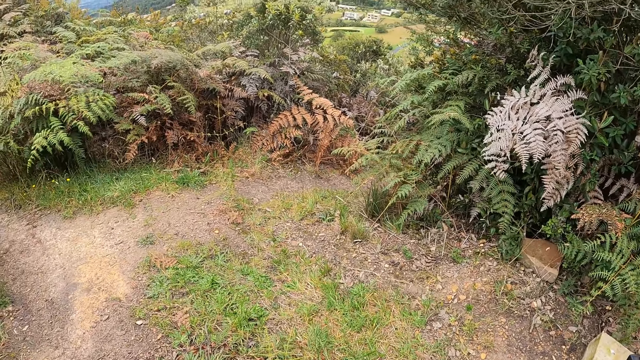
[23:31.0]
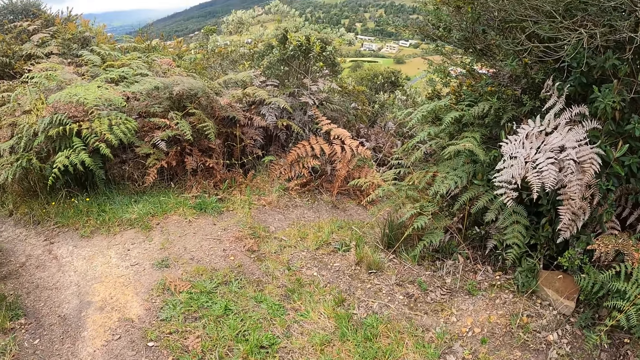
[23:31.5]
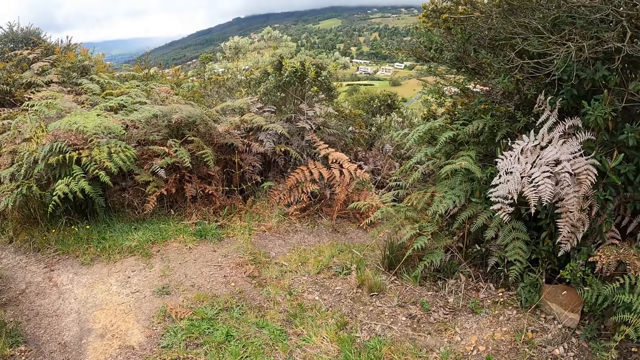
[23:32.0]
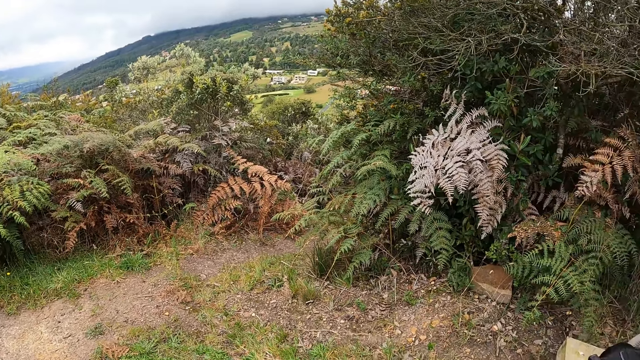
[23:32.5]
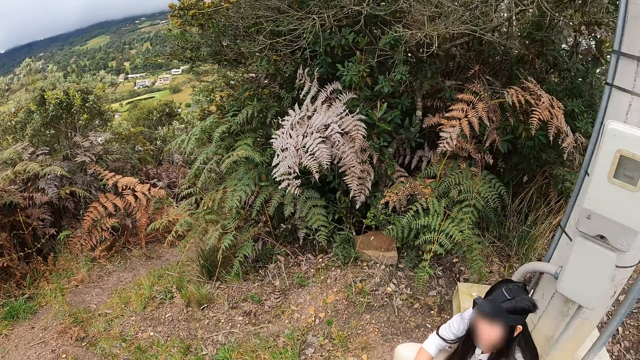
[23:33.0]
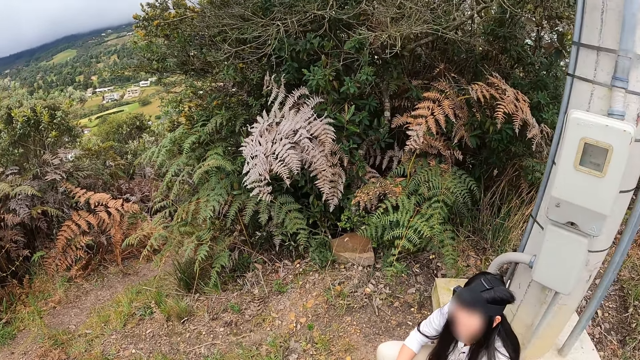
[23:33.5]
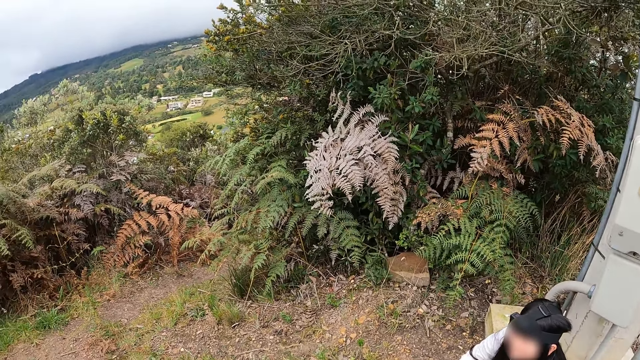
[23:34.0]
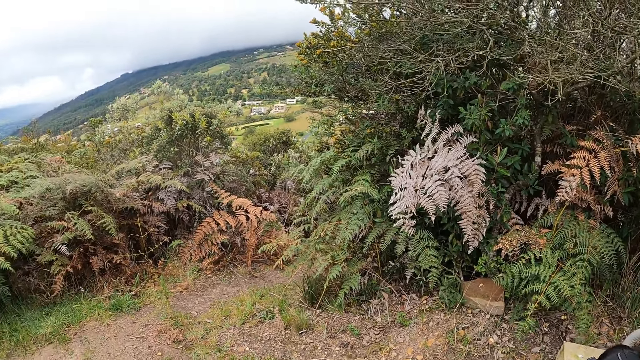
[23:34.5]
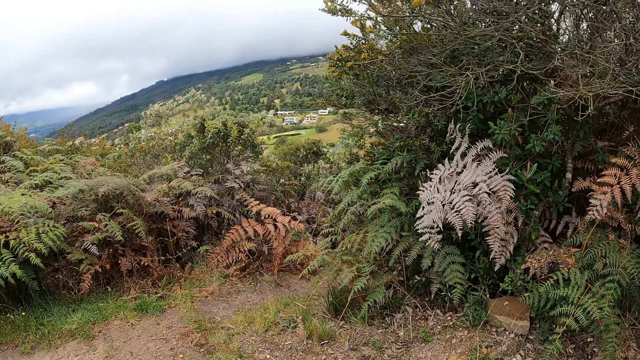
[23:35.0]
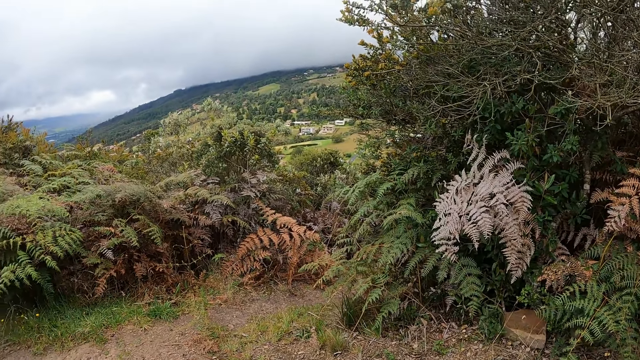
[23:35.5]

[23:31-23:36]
The camera wearer looks around the thicket.

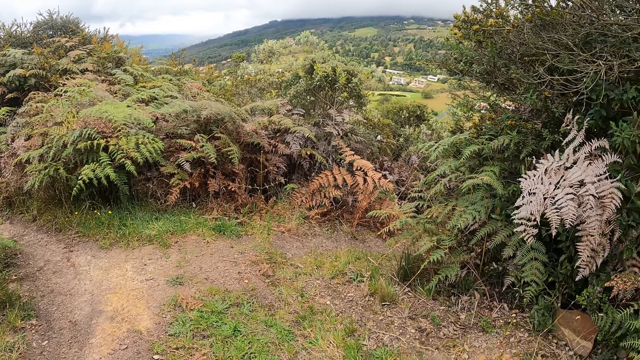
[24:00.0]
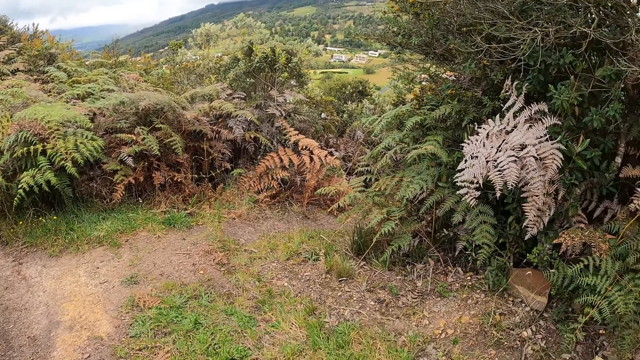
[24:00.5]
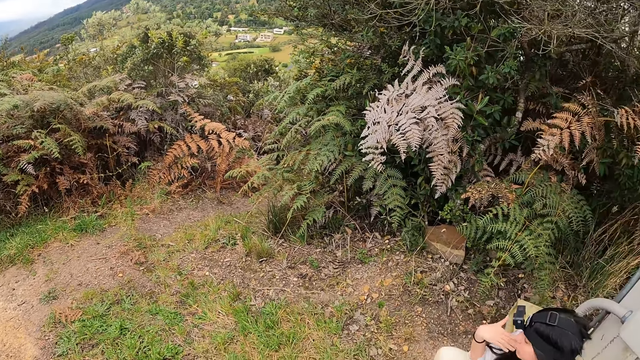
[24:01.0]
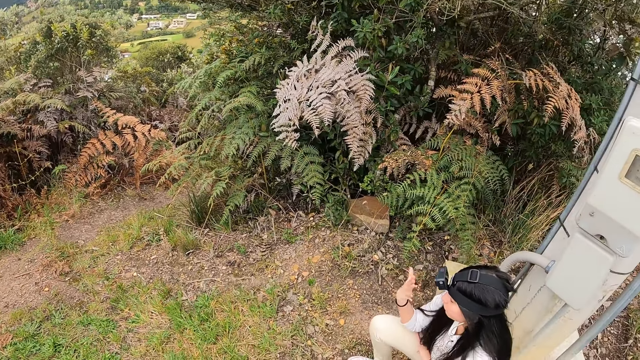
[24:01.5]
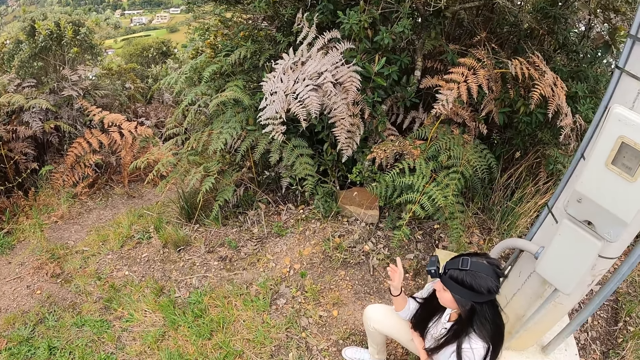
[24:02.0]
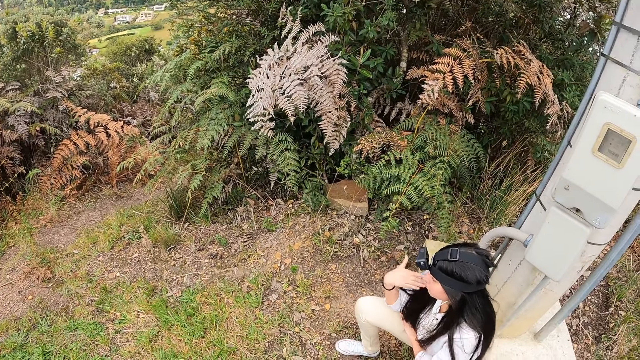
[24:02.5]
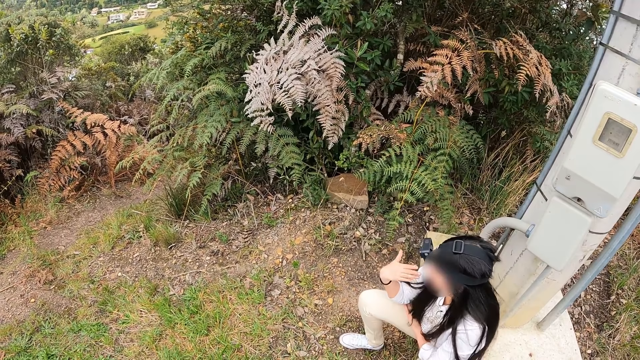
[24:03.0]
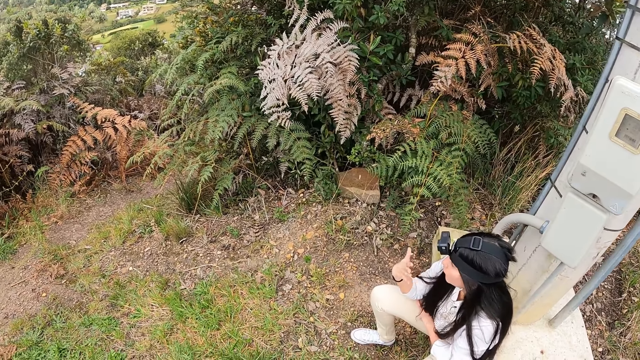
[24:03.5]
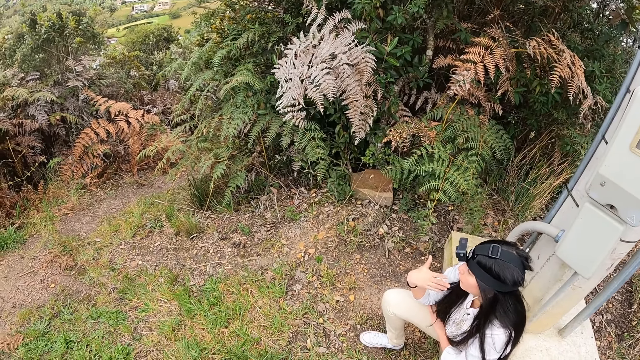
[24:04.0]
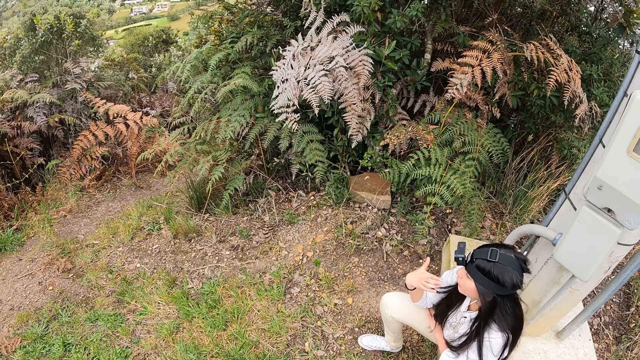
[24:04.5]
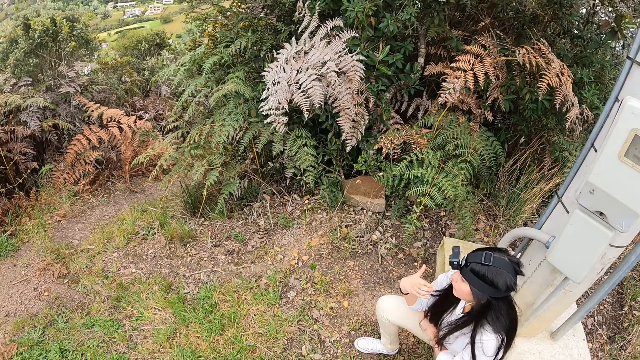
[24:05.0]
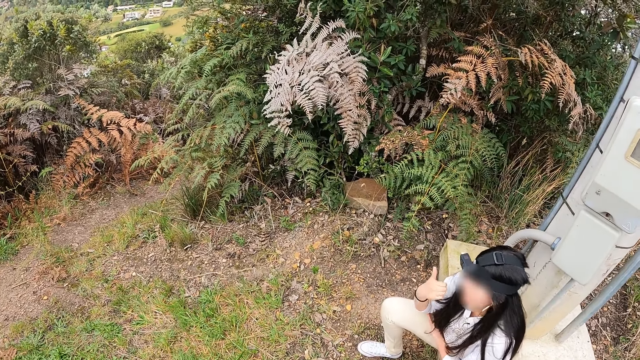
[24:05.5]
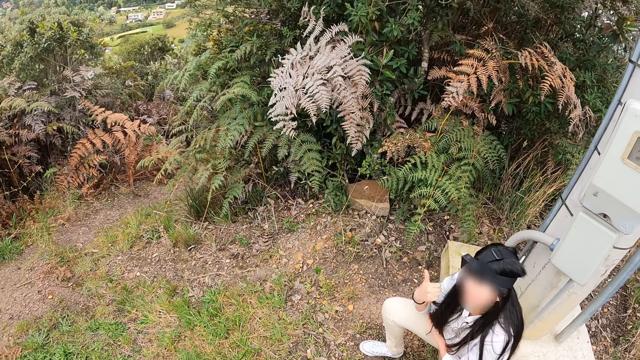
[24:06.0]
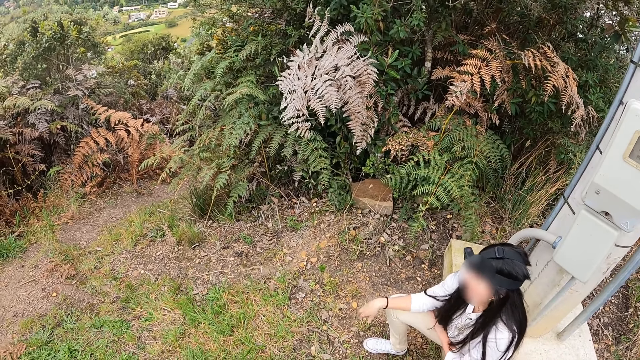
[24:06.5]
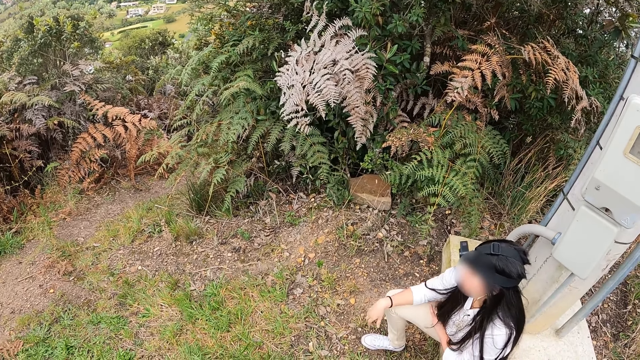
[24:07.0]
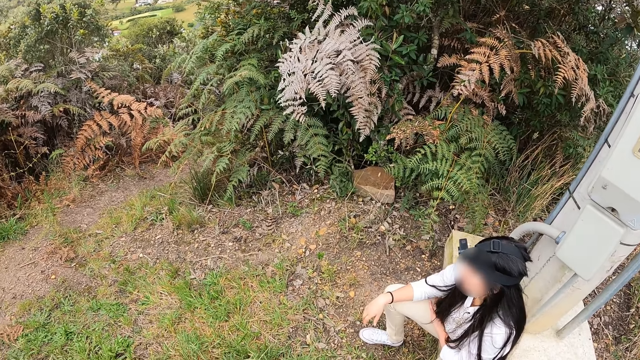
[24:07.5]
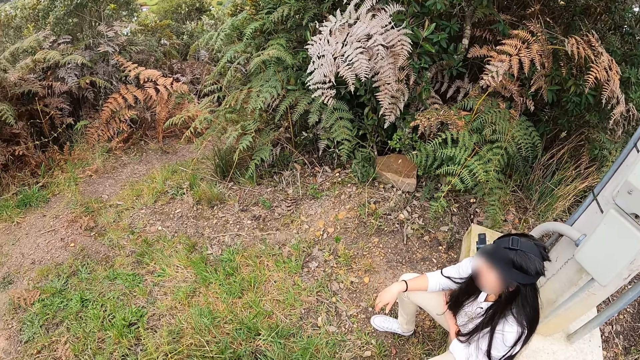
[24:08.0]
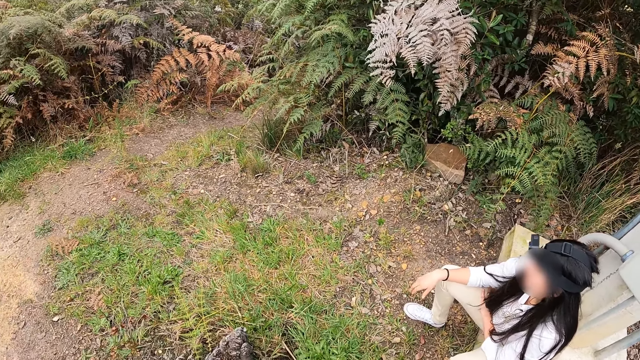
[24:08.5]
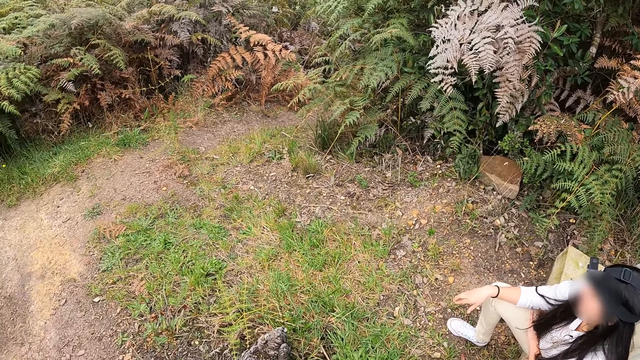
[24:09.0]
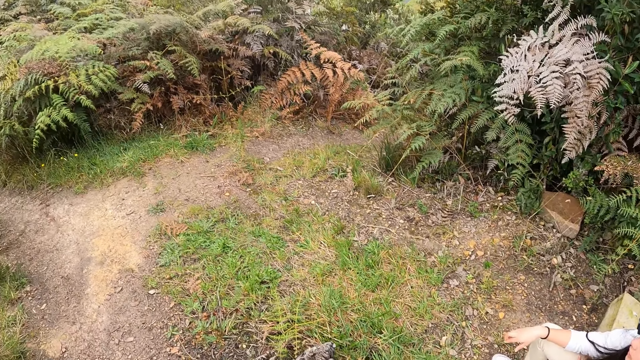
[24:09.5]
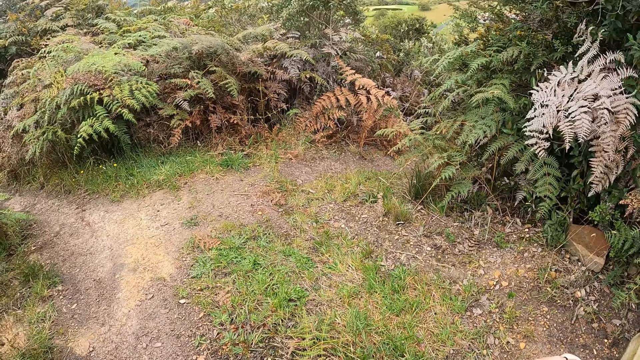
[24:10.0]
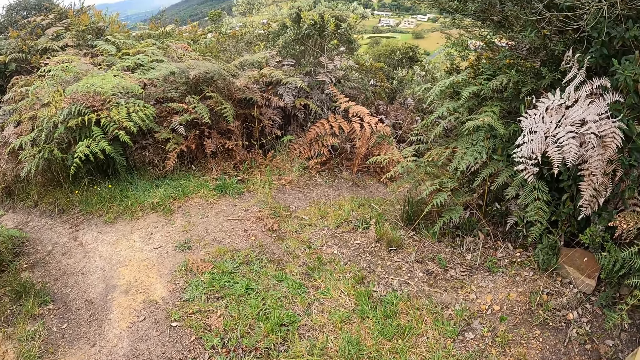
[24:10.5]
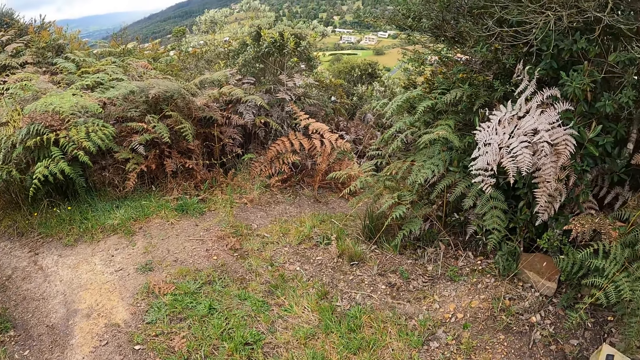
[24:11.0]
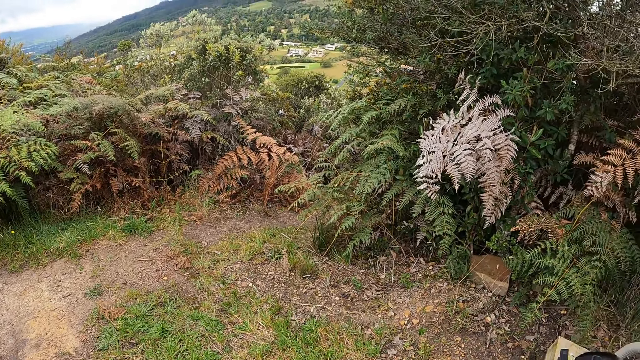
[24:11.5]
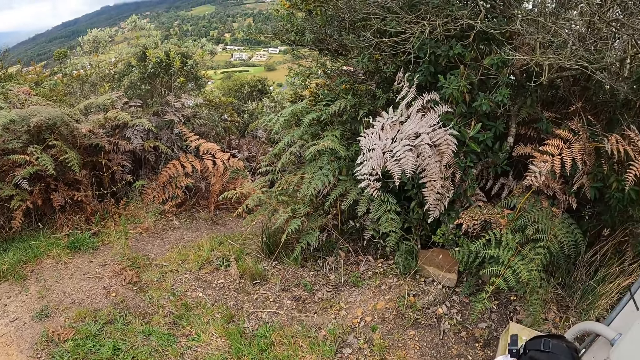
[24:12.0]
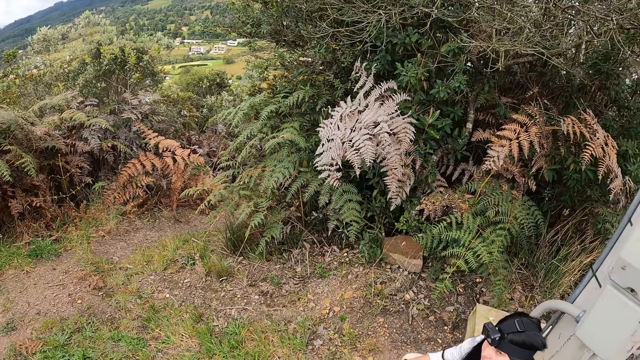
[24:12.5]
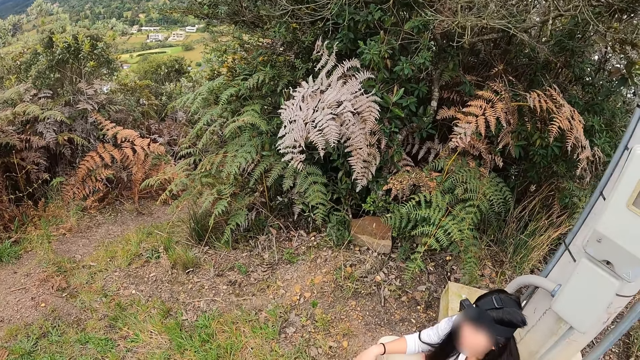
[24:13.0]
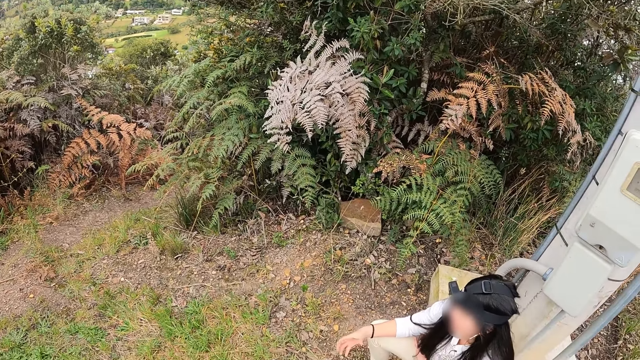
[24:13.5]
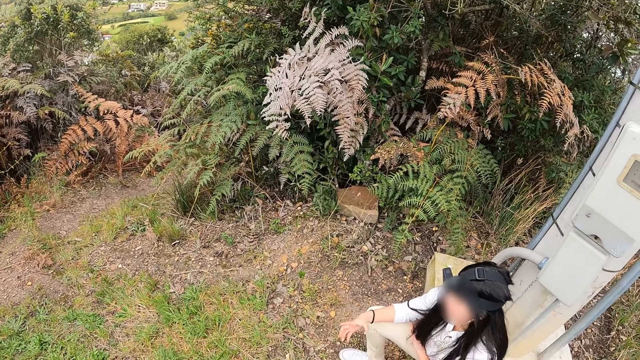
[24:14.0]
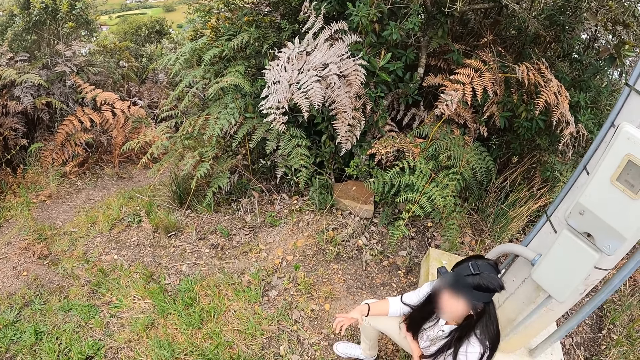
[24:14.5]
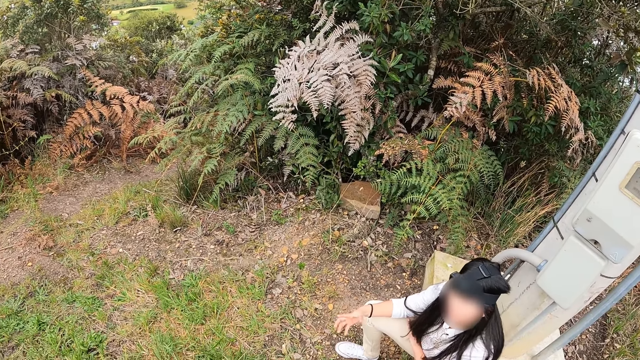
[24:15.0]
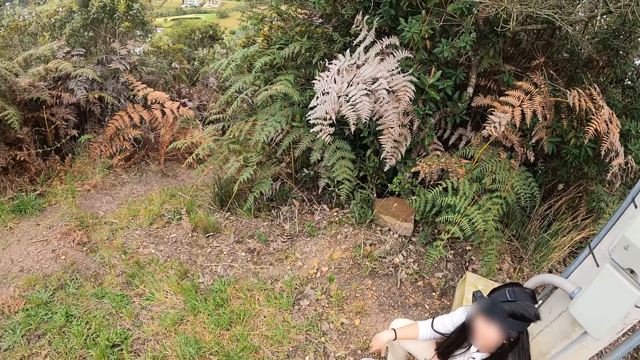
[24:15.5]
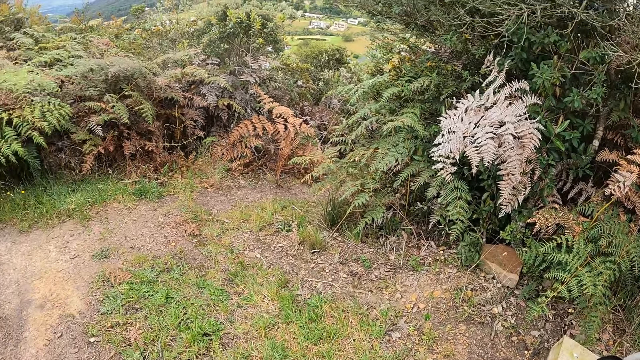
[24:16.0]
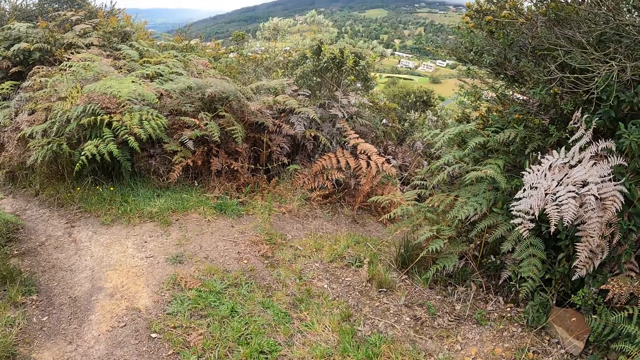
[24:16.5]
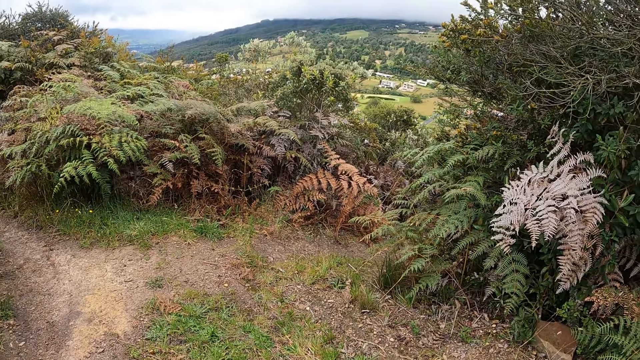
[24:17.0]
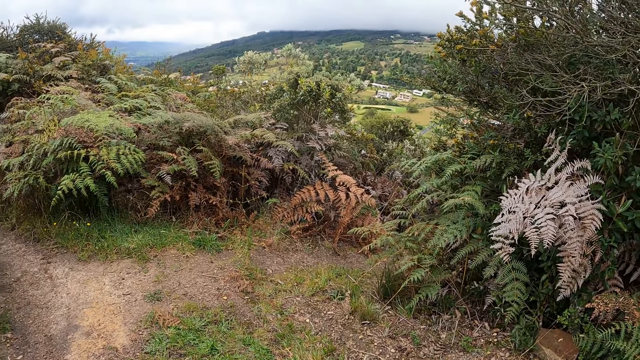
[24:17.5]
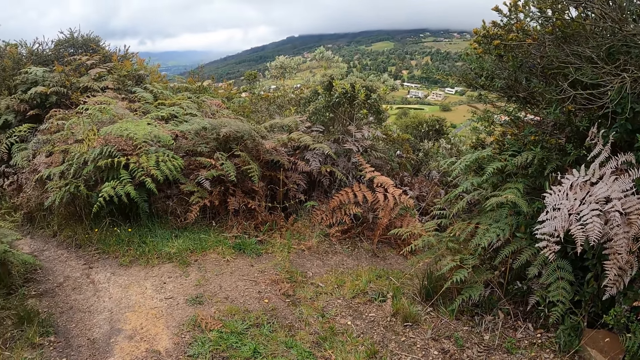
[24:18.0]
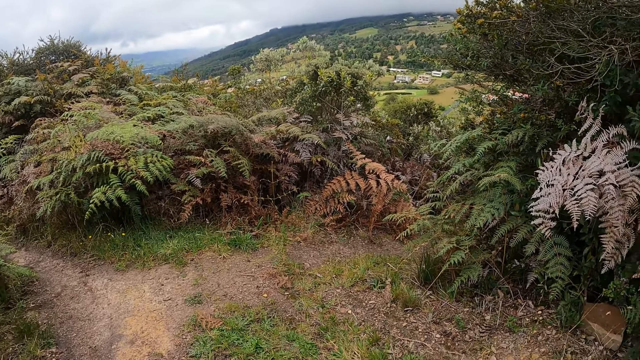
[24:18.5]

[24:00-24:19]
A woman flaps her right hand. The camera wearer stares at the woman. The woman converses with the camera wearer. The camera wearer stares at the woman. They look around the thicket.
